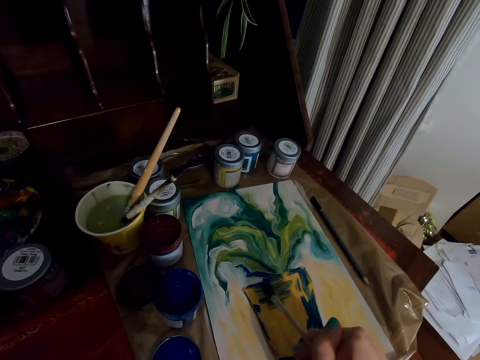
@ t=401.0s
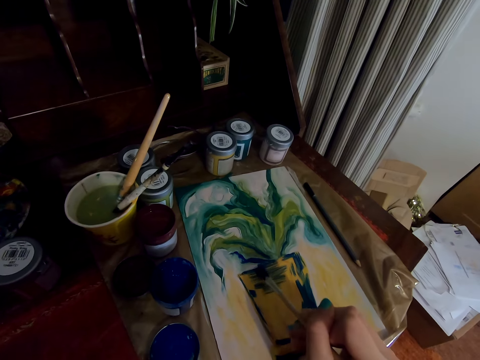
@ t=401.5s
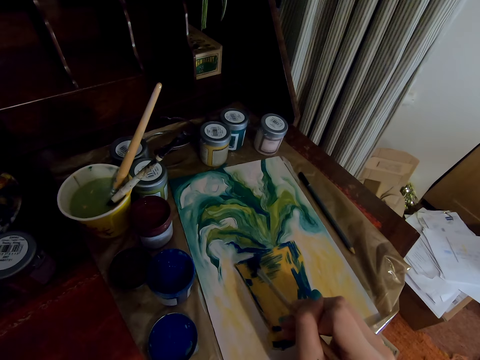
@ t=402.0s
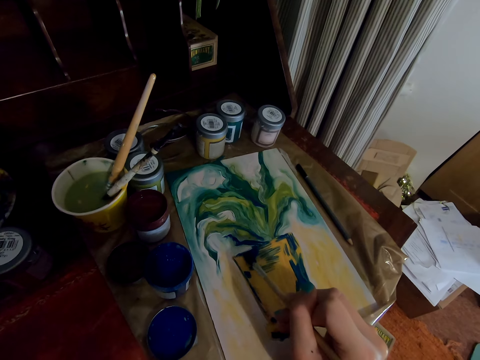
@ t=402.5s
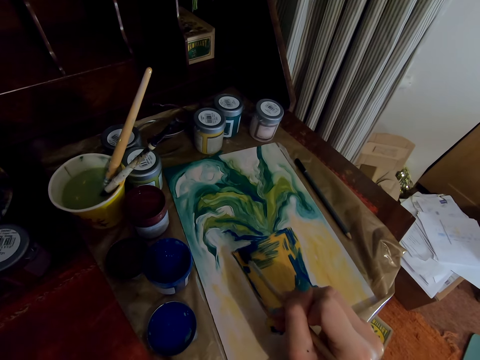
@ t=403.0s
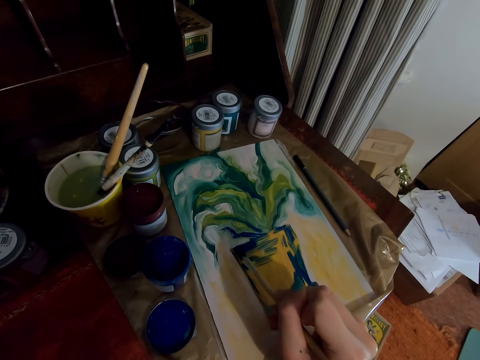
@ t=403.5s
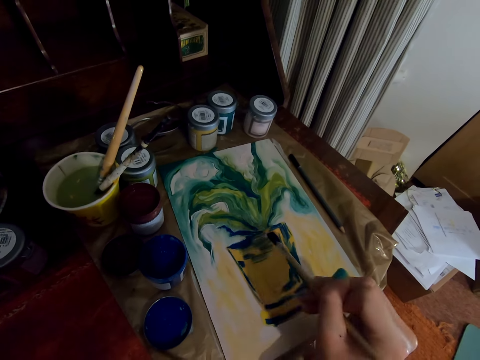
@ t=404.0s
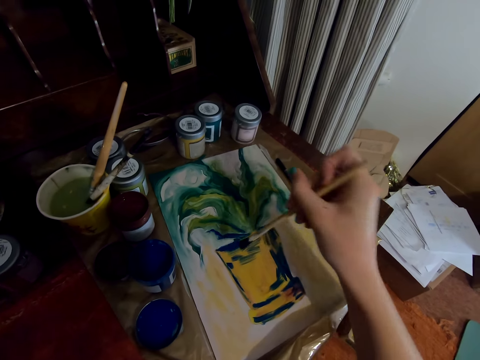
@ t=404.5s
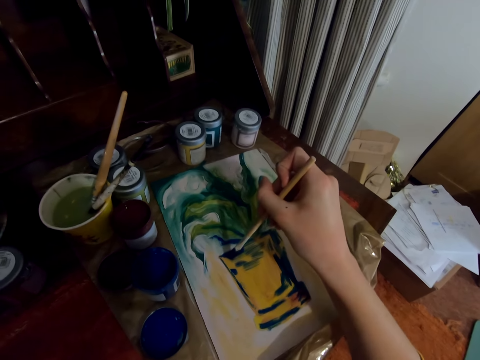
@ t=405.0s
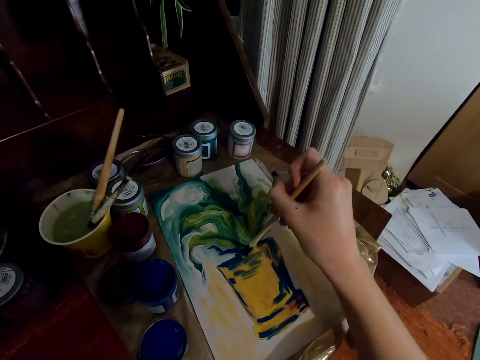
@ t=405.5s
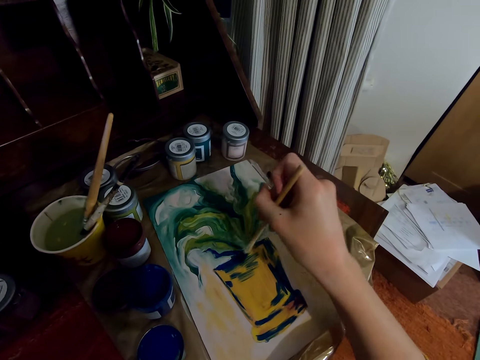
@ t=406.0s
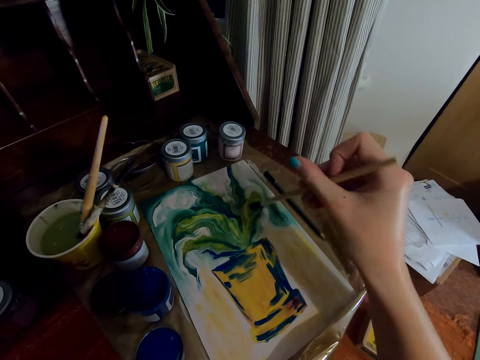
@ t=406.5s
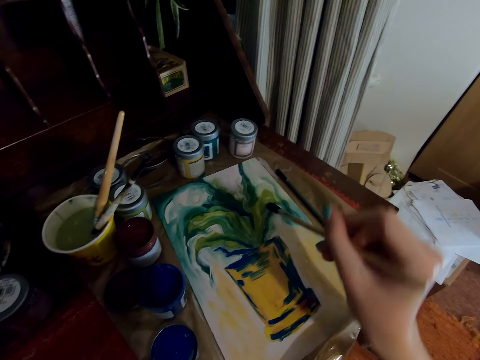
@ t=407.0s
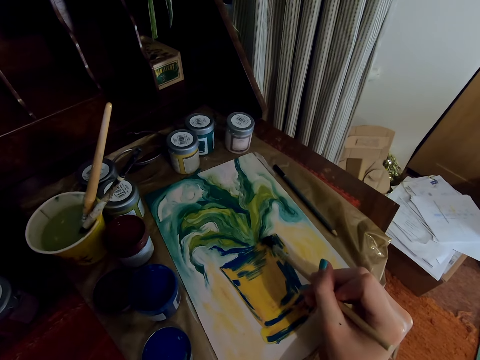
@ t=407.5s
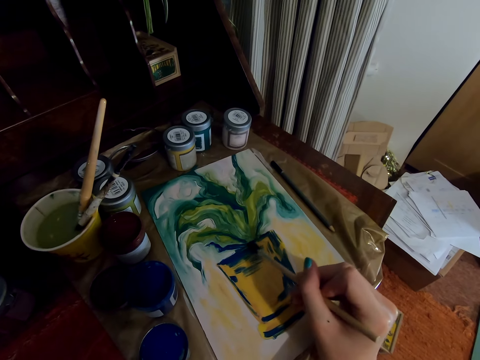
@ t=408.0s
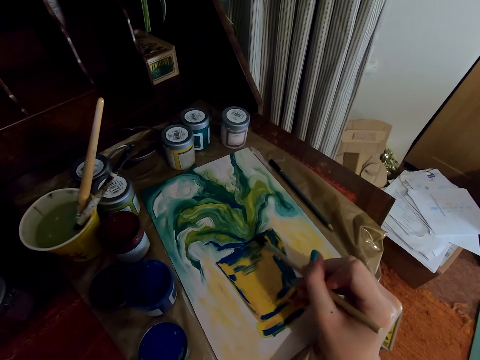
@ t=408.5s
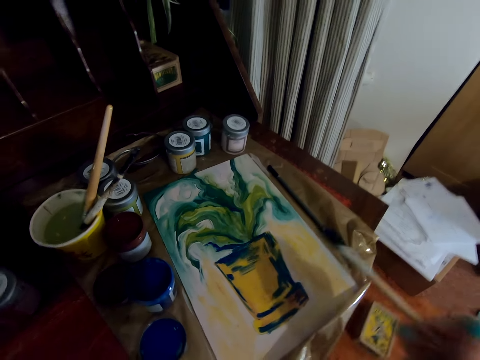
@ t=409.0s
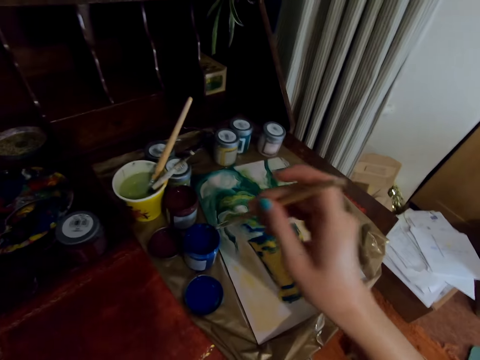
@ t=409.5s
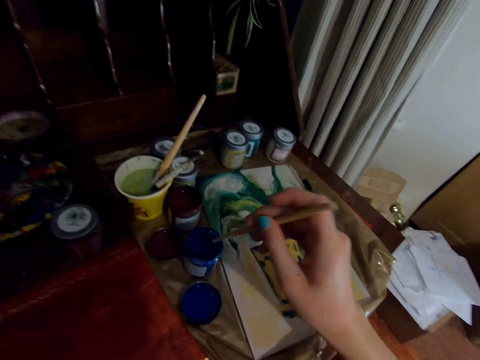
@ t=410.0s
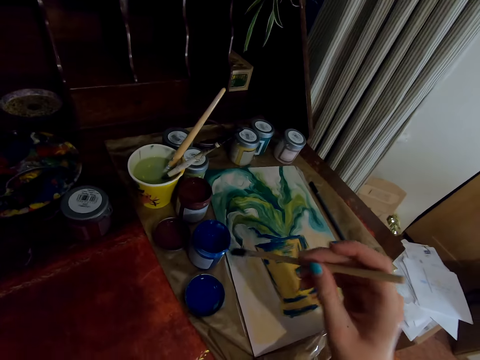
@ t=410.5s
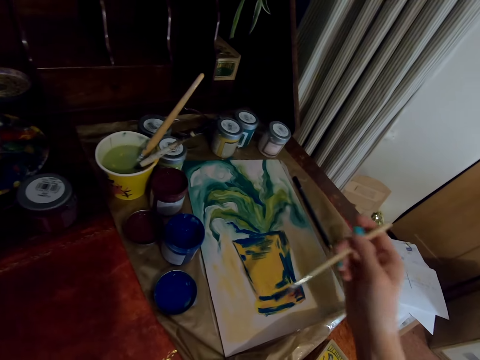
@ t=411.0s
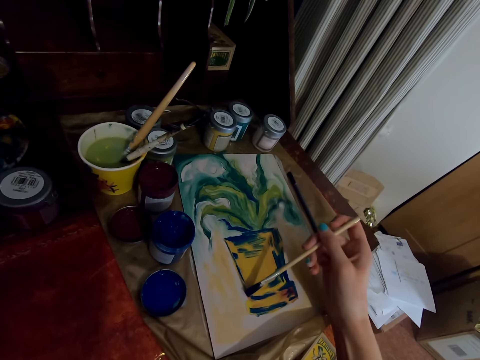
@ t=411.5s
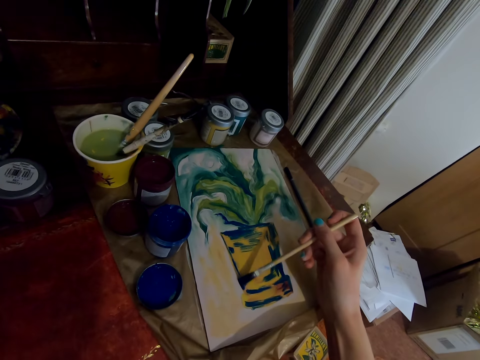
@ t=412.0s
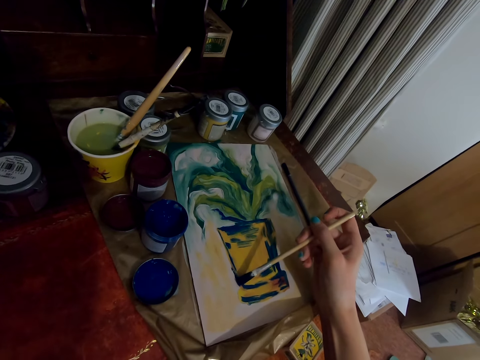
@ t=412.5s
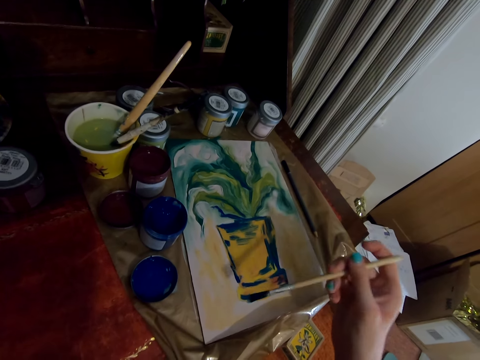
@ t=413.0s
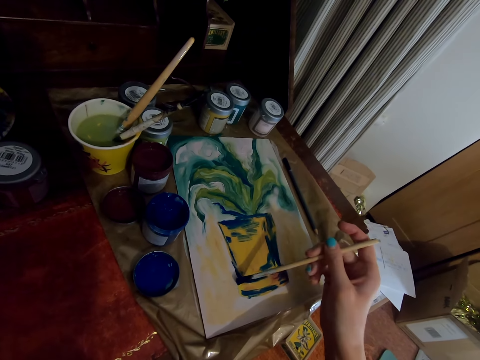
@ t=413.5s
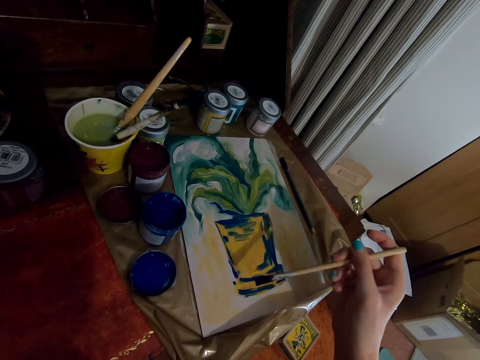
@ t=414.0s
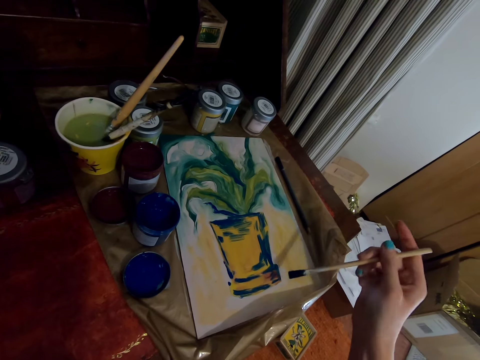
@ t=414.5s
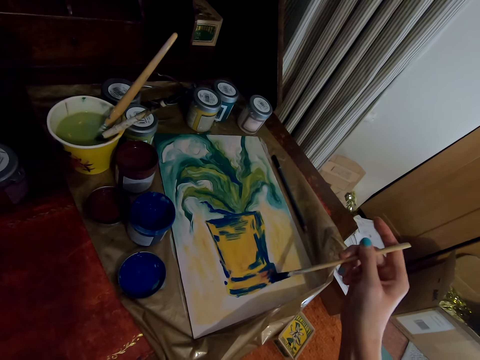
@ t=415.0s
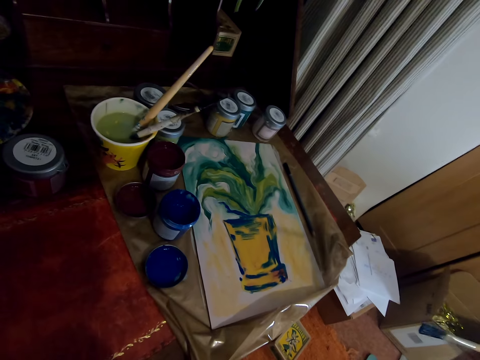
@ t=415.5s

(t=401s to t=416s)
The camera wearer strokes a brush on a canvas. They dip the brush on the painting tin. They stroke the brush on the canvas.

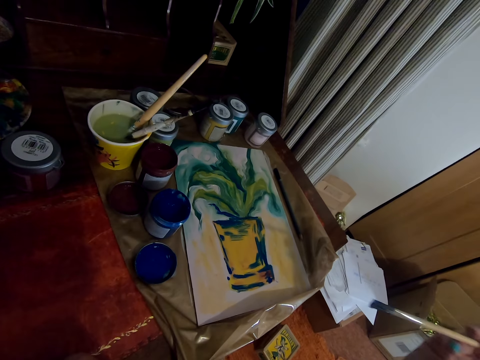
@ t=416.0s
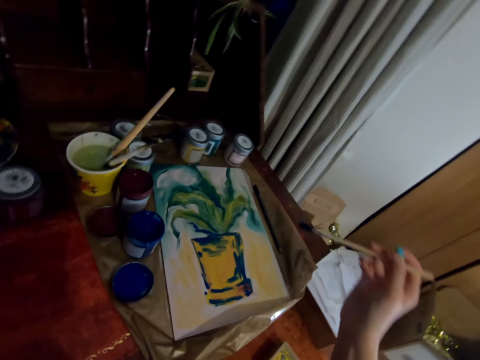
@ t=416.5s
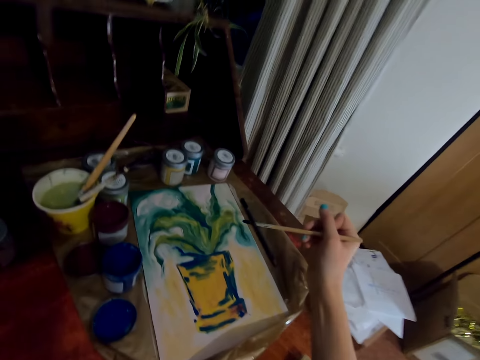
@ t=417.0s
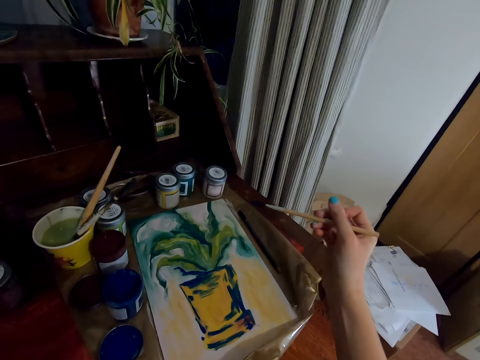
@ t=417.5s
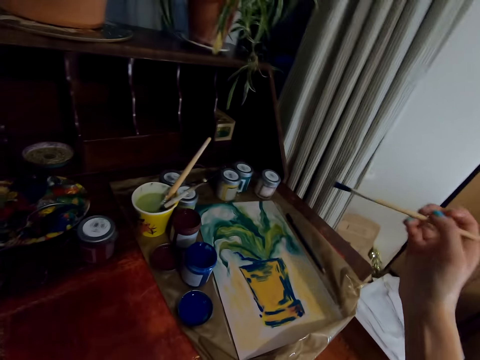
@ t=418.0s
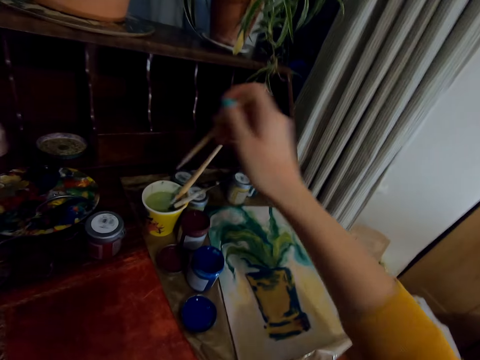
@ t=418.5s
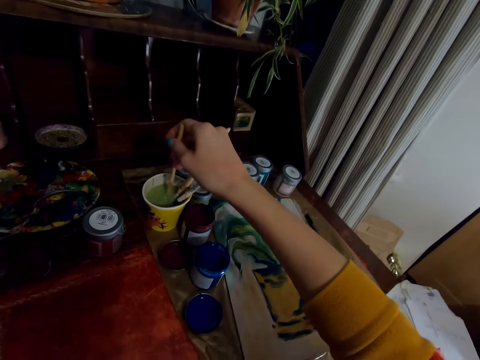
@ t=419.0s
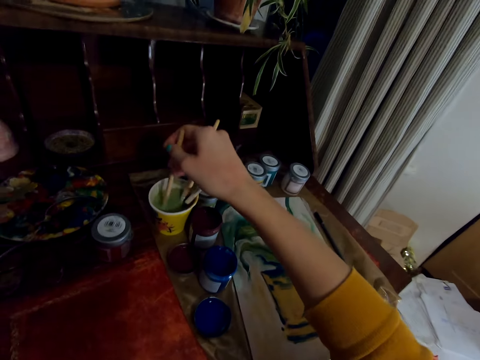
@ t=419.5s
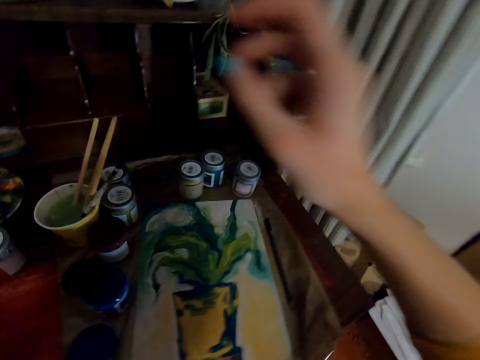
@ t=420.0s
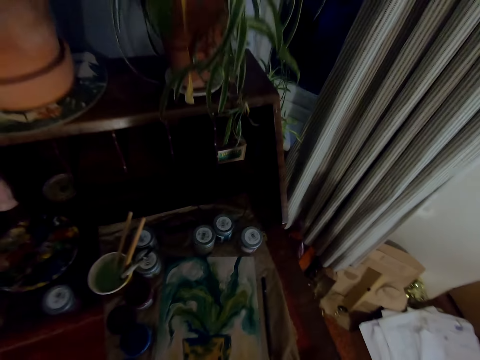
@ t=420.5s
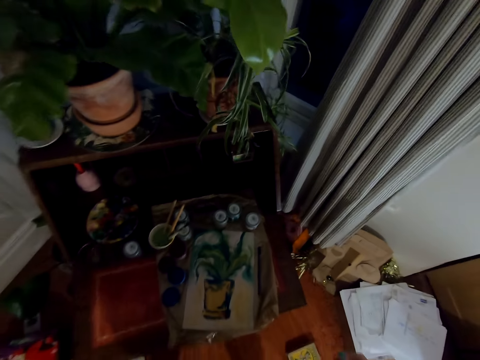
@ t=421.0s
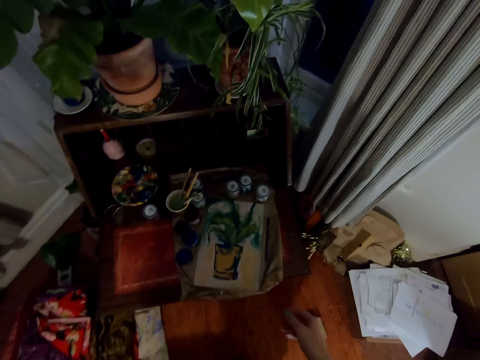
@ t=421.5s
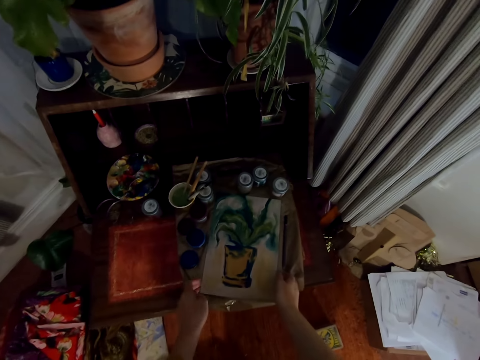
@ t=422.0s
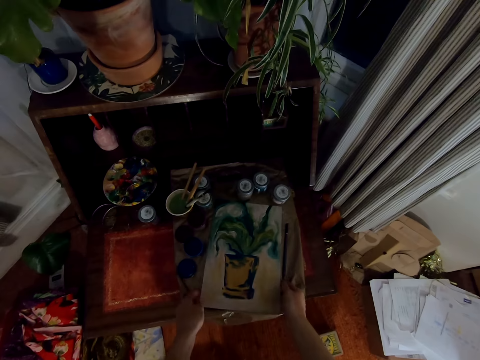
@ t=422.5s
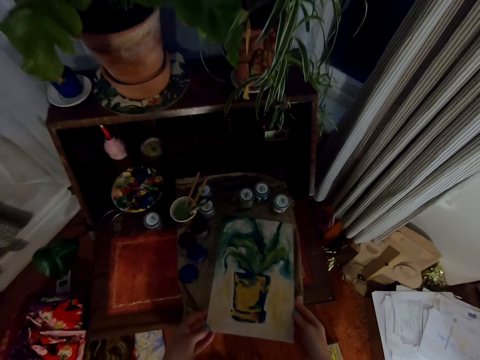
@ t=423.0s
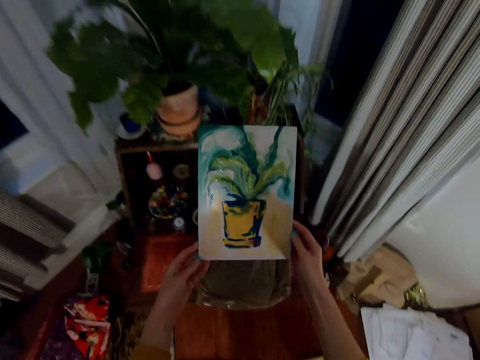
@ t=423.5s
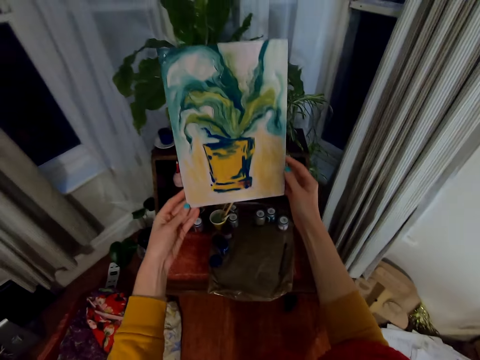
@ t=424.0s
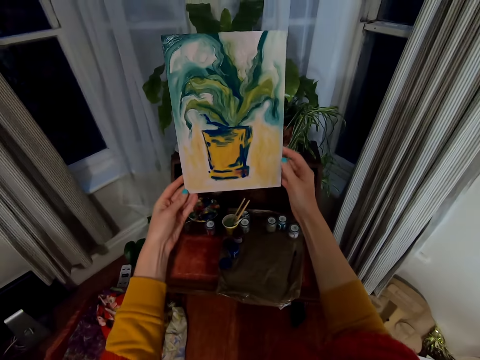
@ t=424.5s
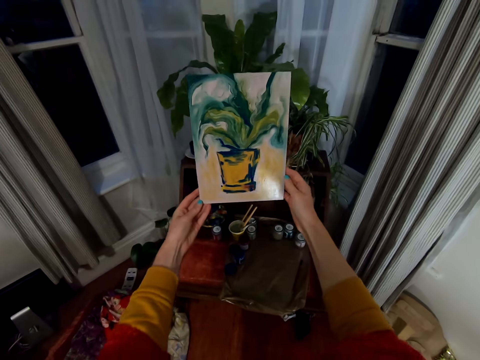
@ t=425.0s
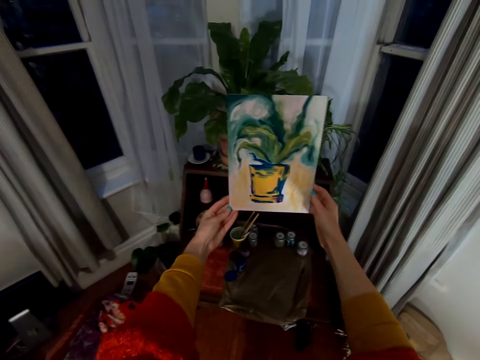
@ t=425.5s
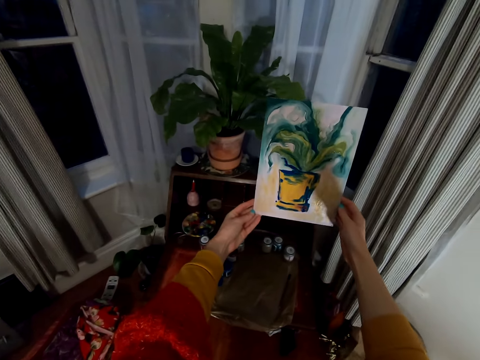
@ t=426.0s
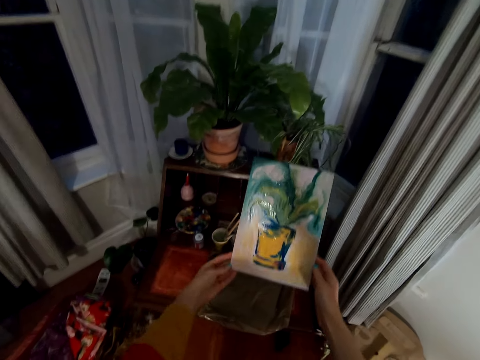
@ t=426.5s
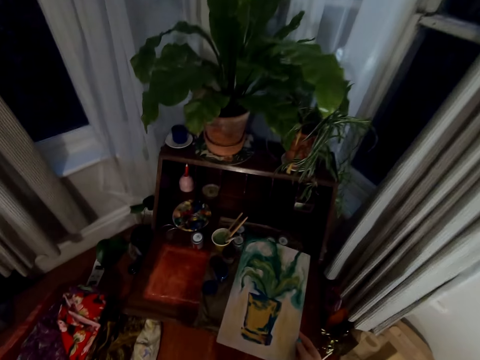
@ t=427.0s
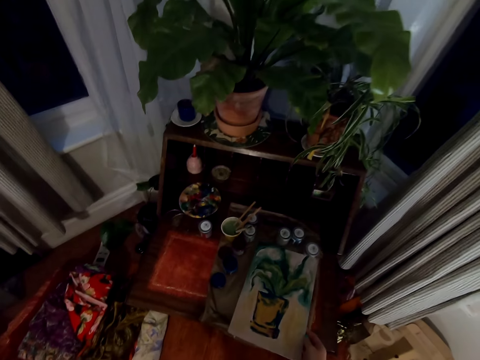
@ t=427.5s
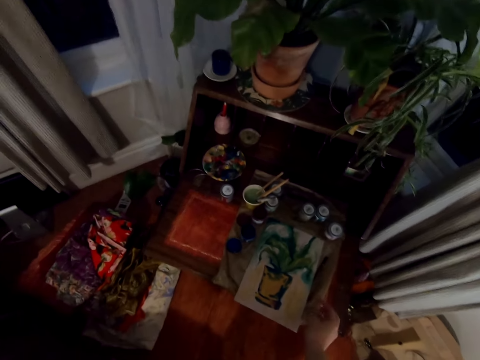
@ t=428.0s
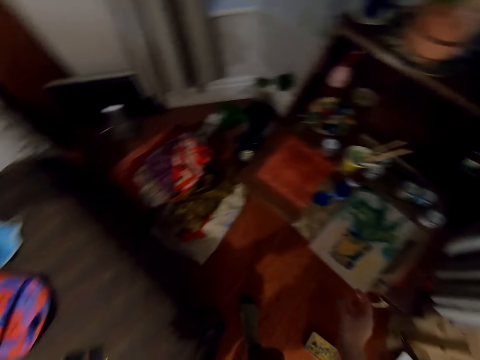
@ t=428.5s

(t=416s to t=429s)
The camera wearer dips a paintbrush in the water in a tin. They arise from the chair. They lift the painting or flower from the table. They look at the painting. They place the painting on the table.
